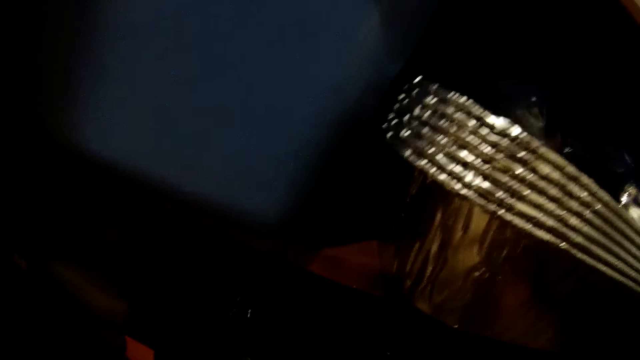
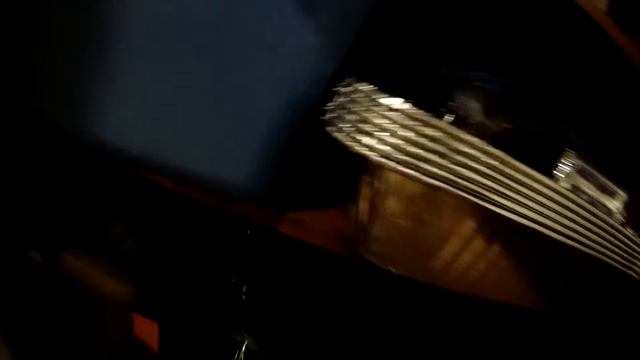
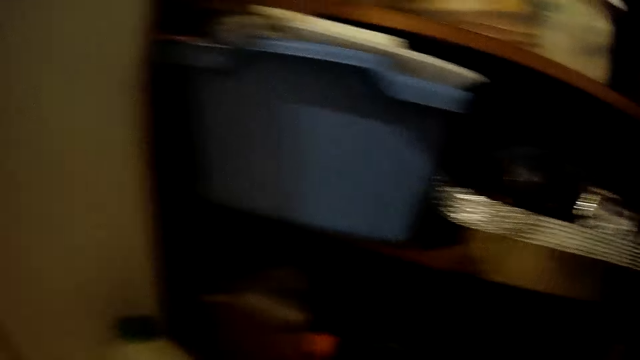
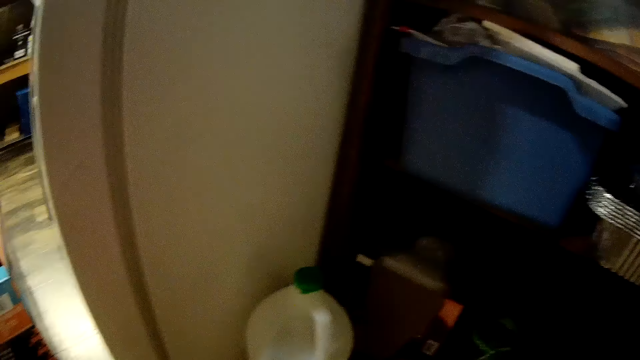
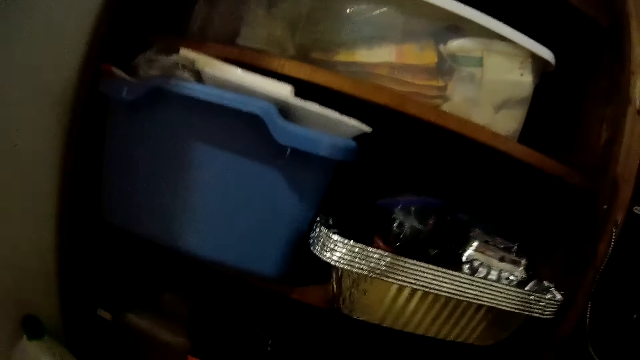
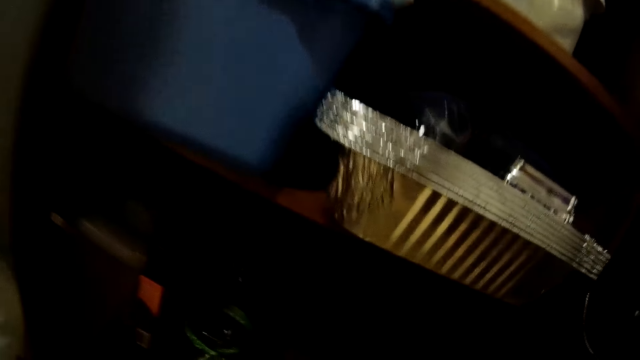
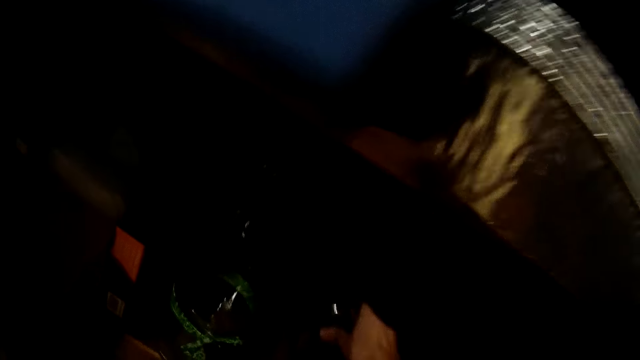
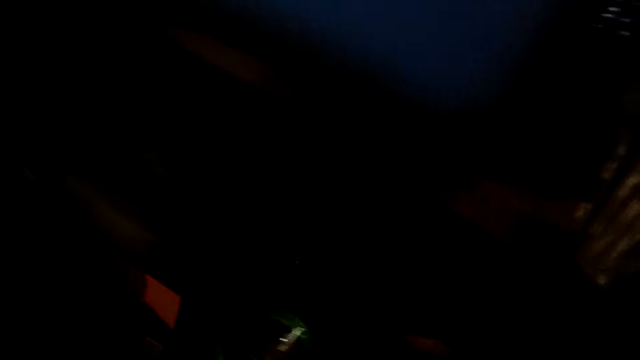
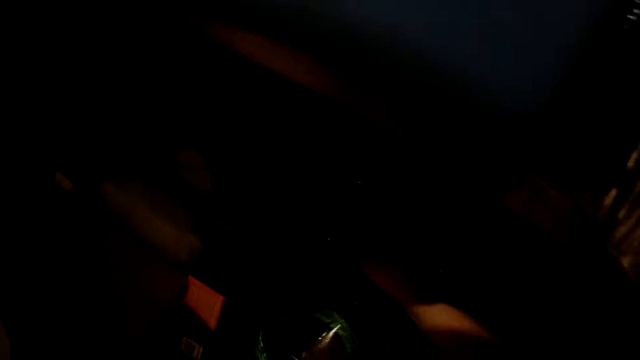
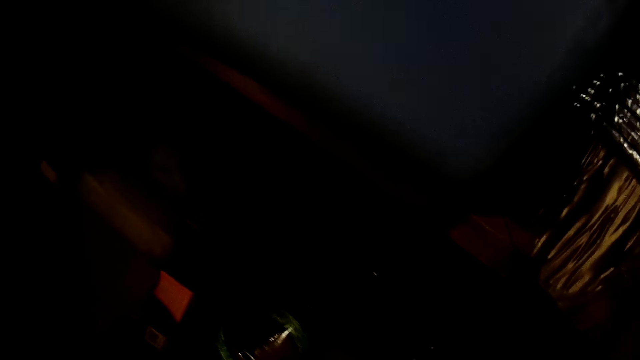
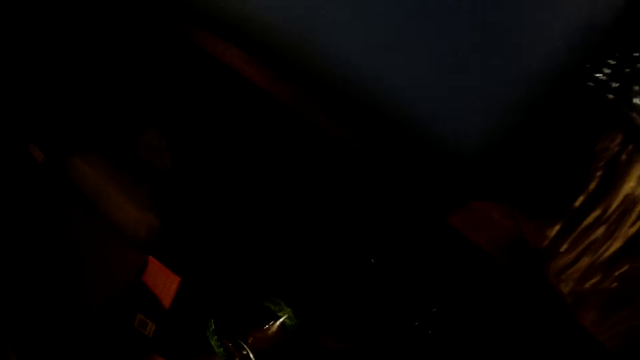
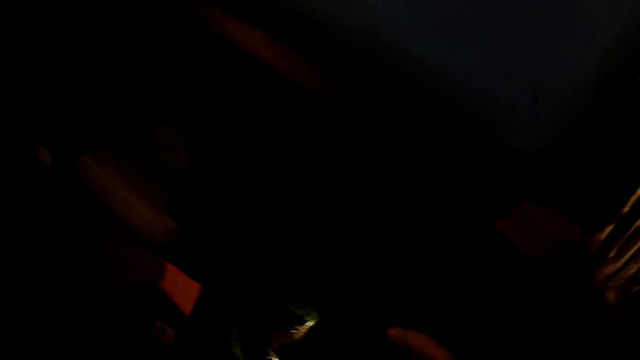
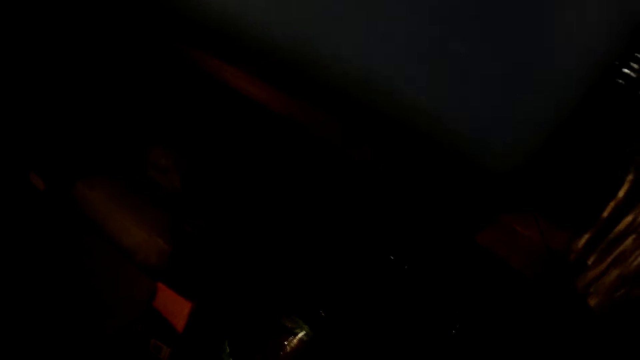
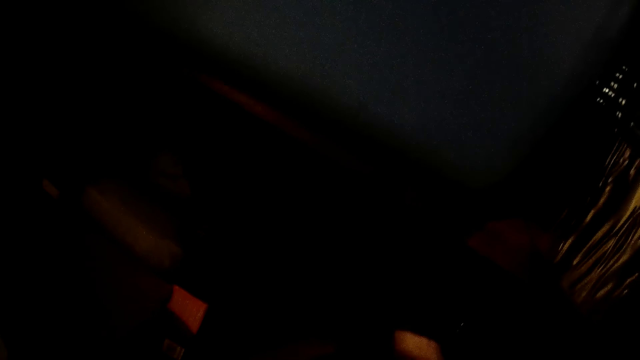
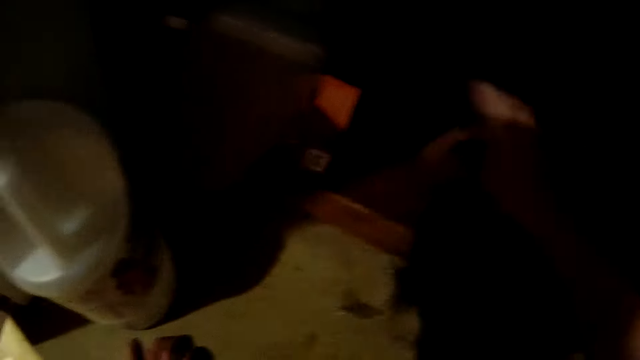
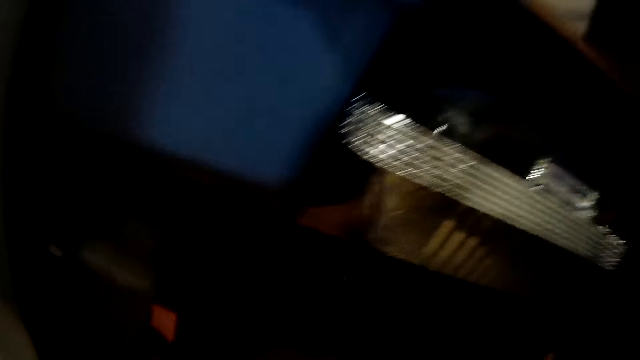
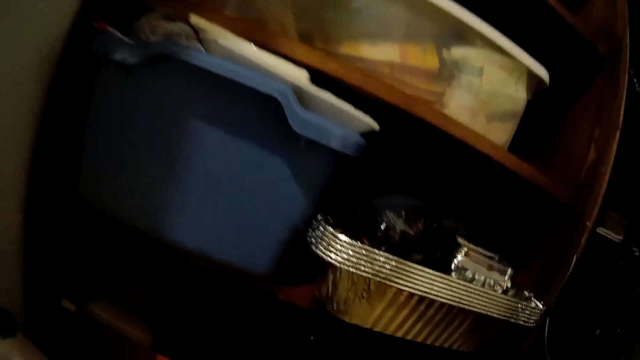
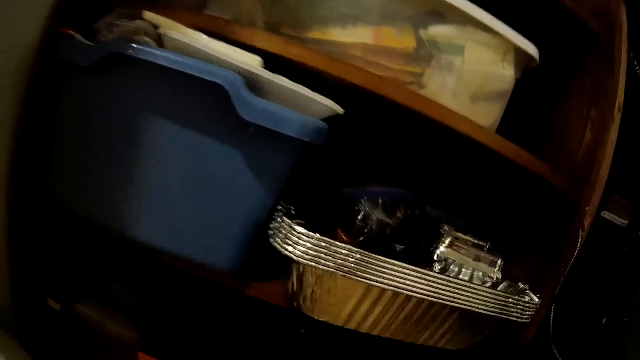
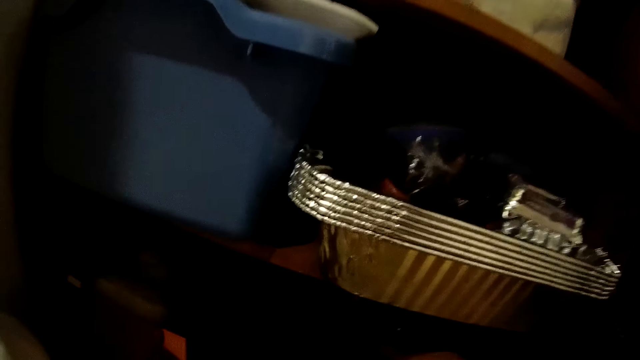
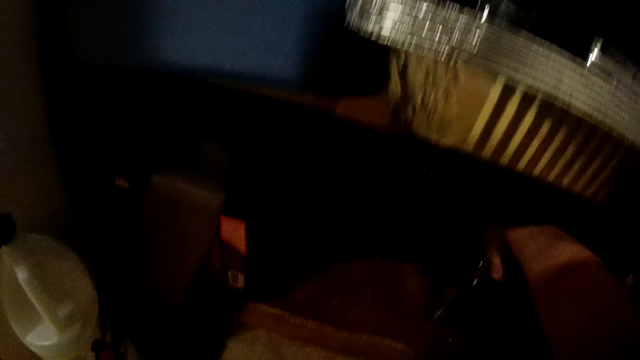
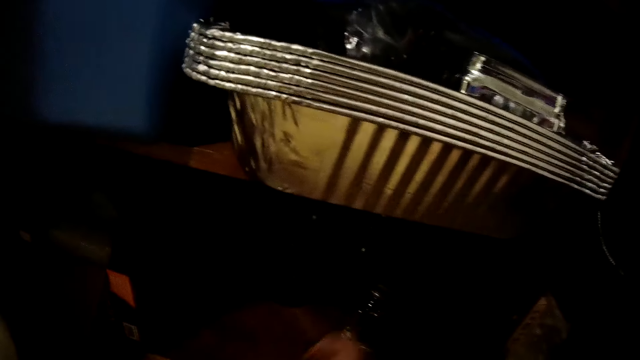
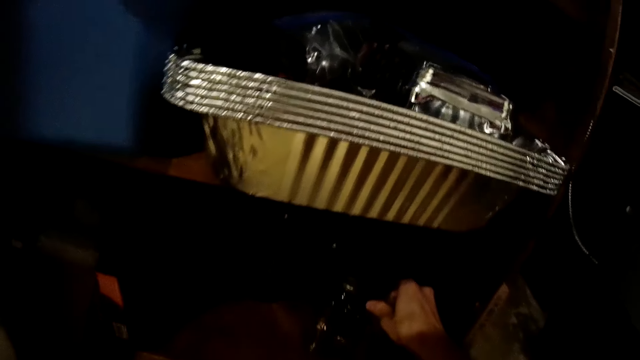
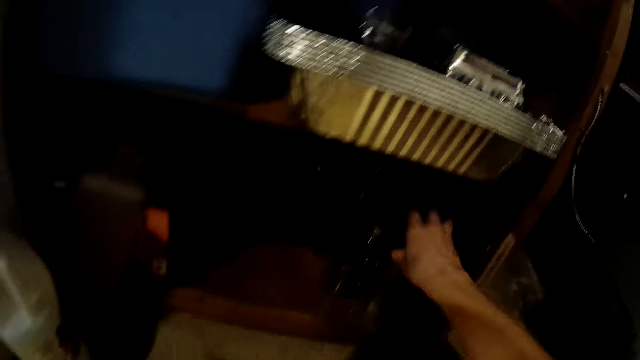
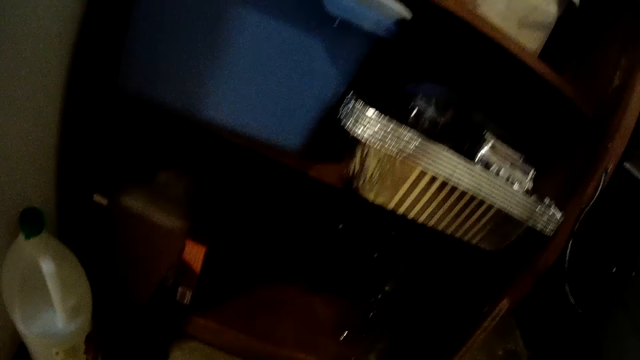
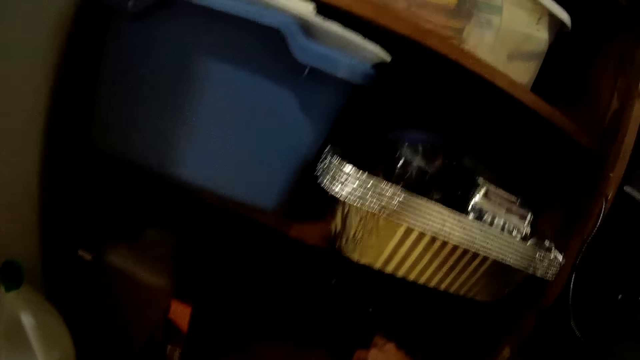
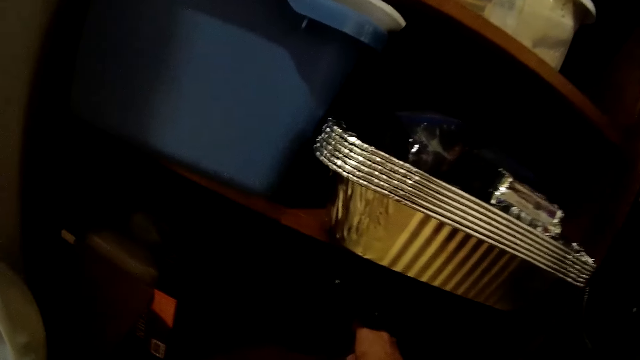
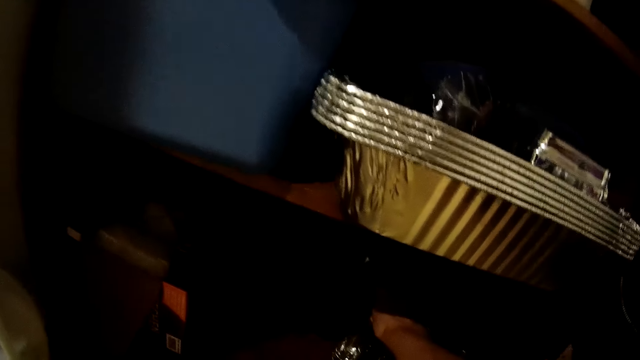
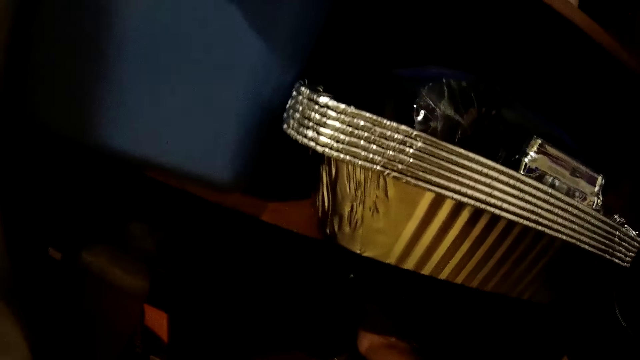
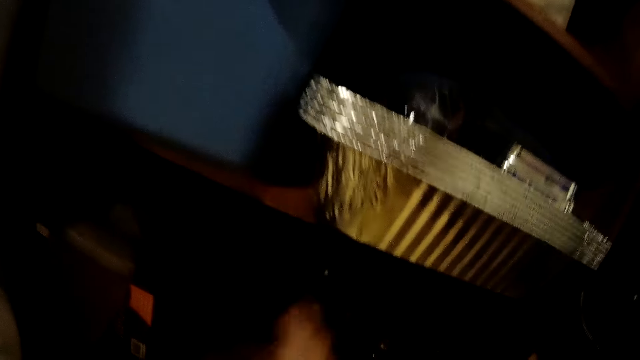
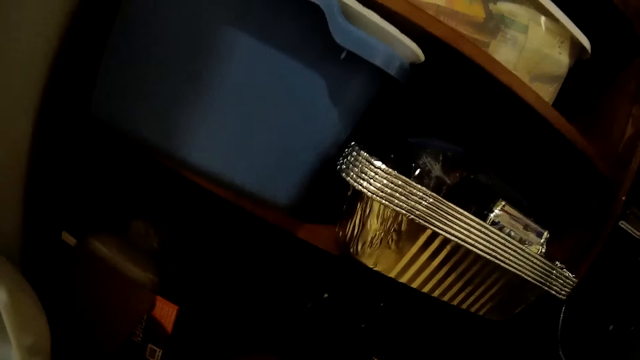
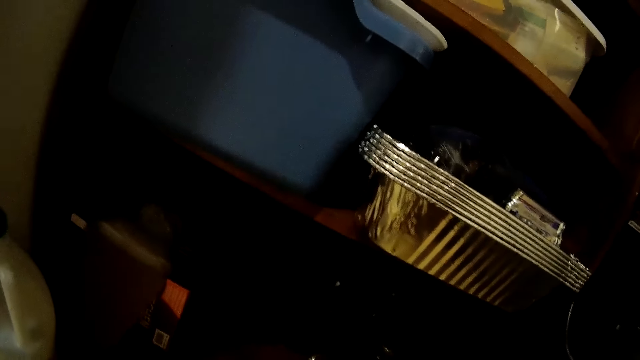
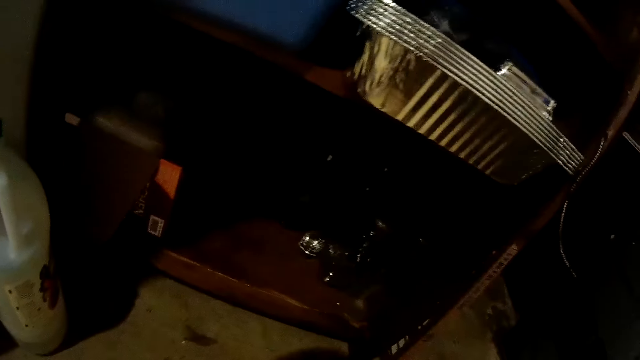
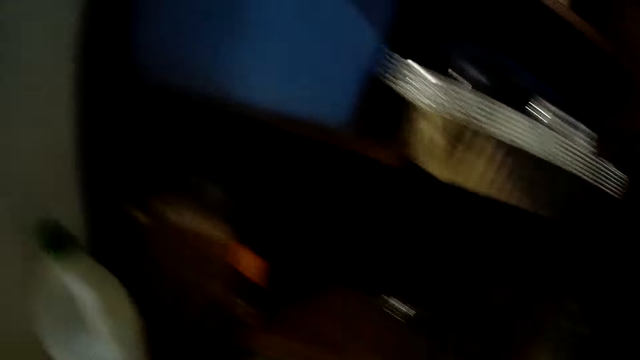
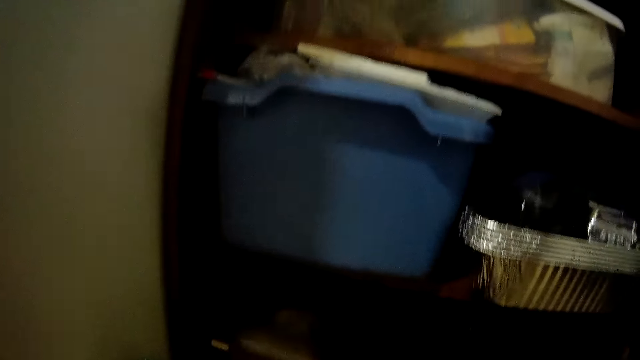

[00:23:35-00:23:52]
The camera wearer arranges items in the shelf with her right hand.

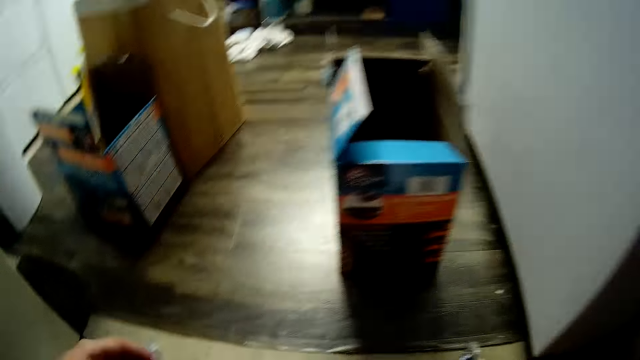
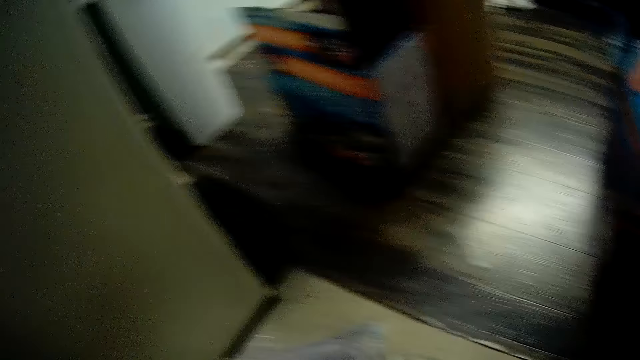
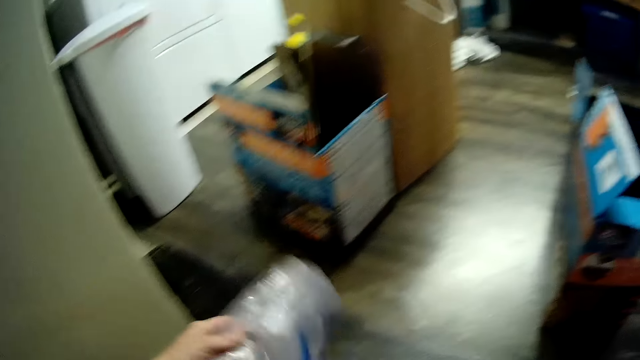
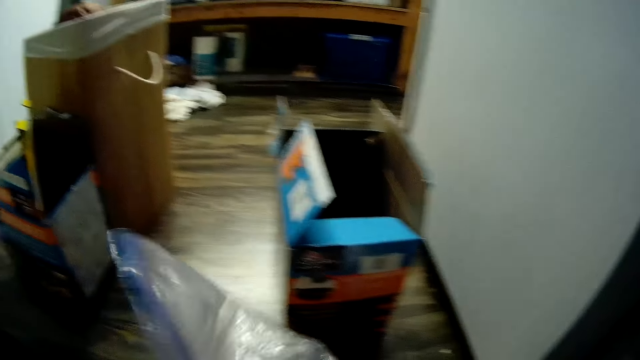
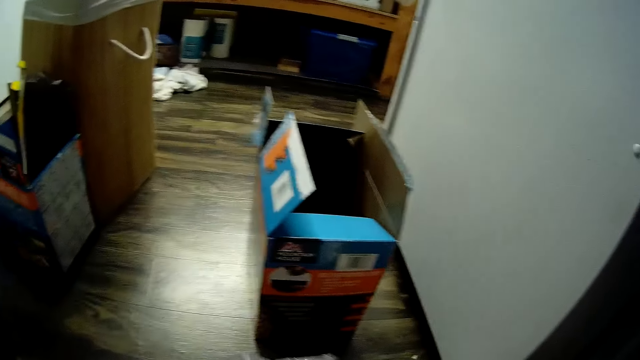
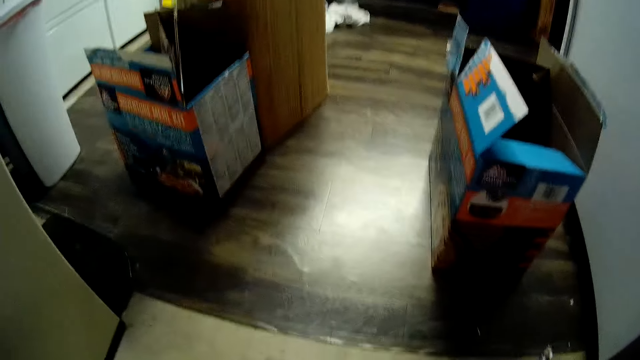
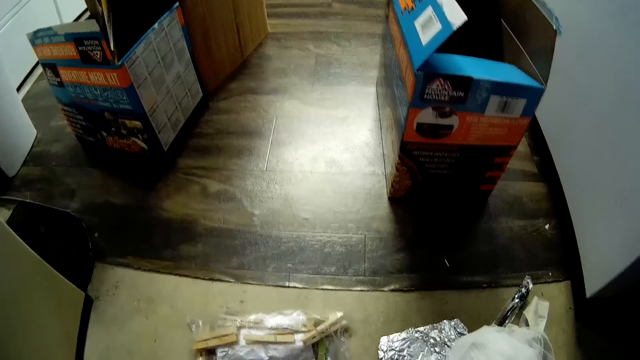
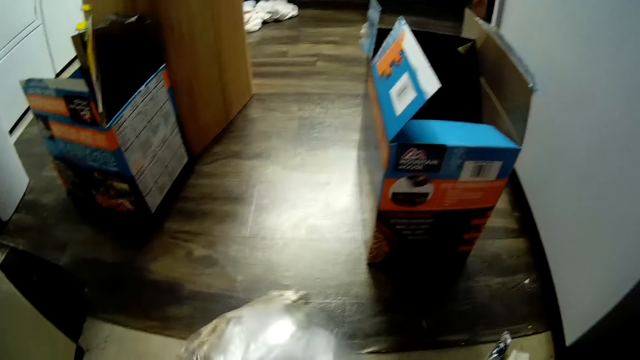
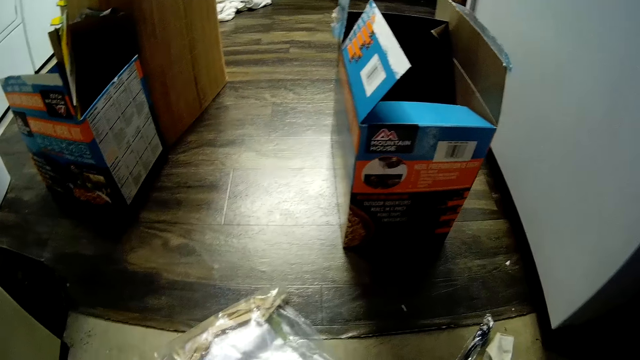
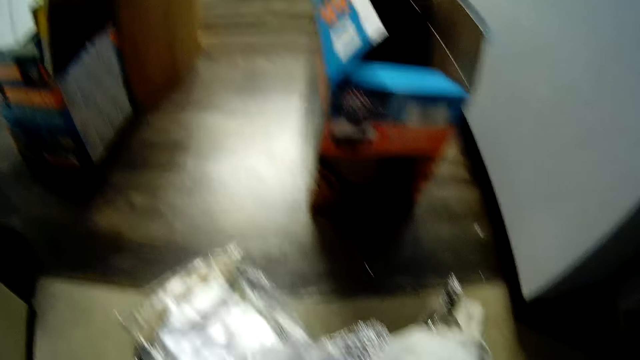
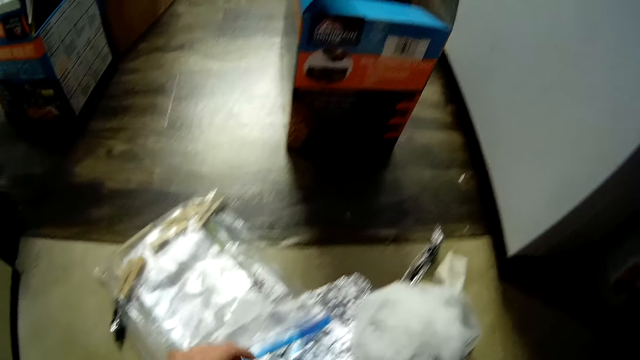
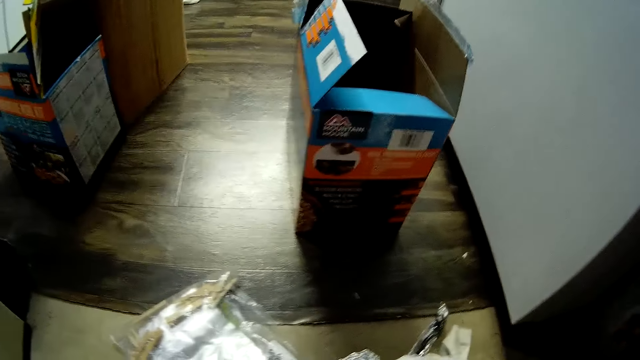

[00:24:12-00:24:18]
The camera wearer collects the papers around the room.
